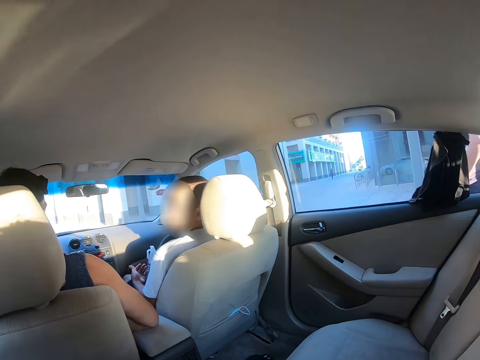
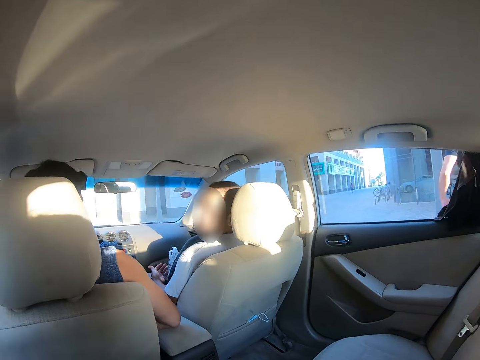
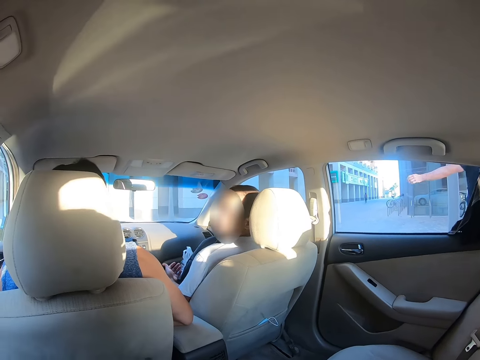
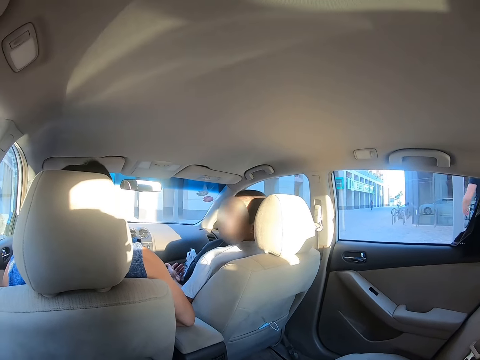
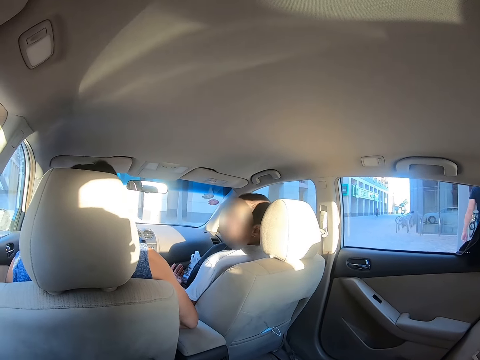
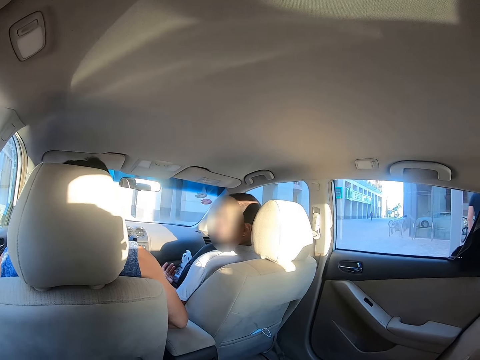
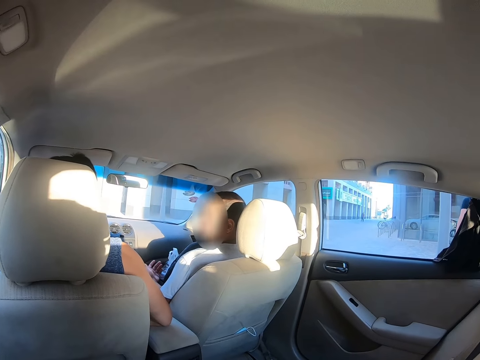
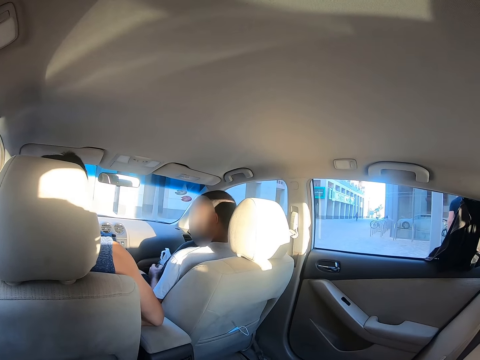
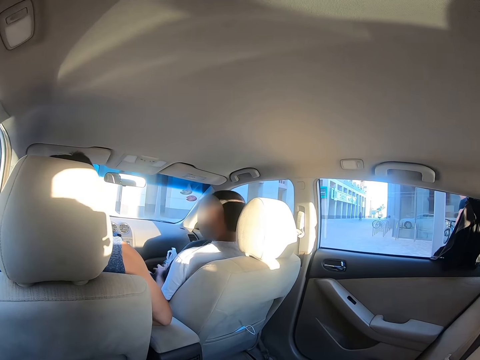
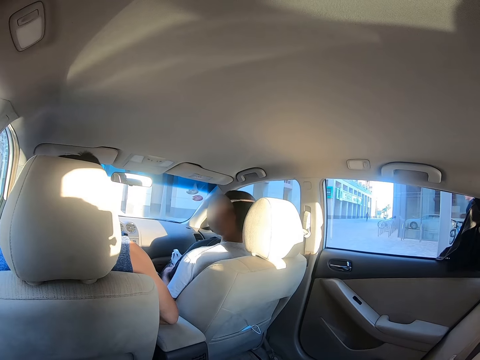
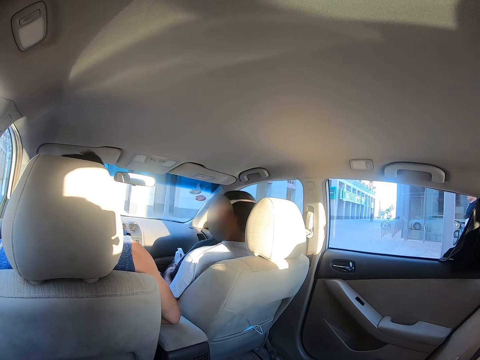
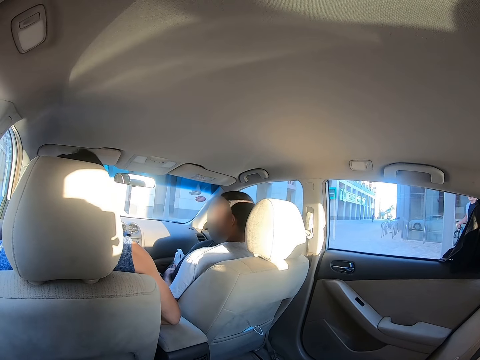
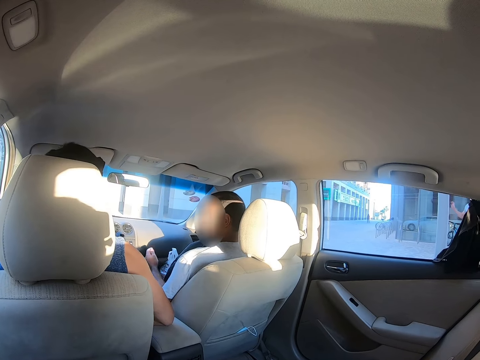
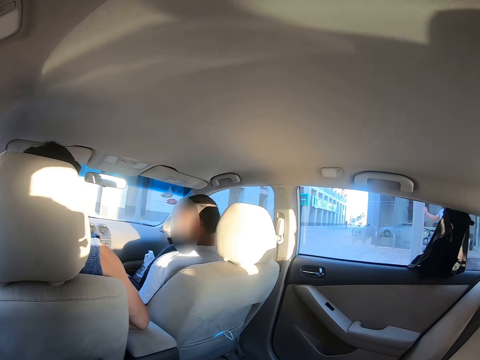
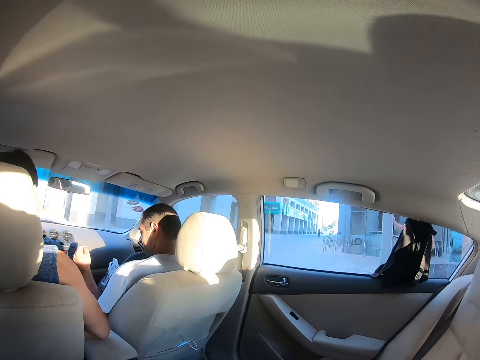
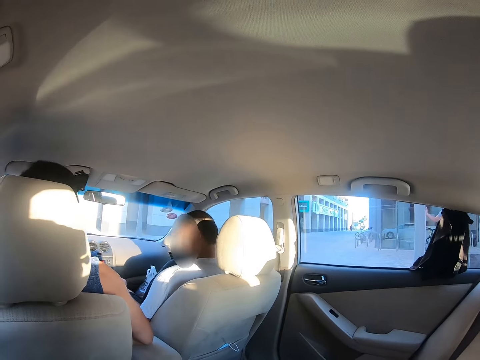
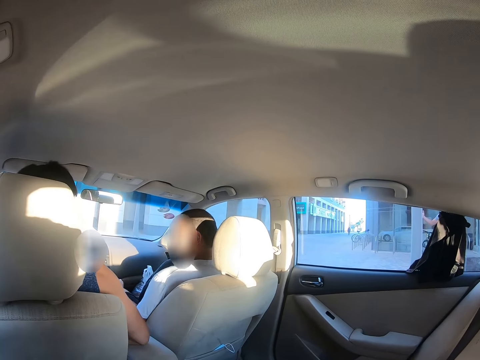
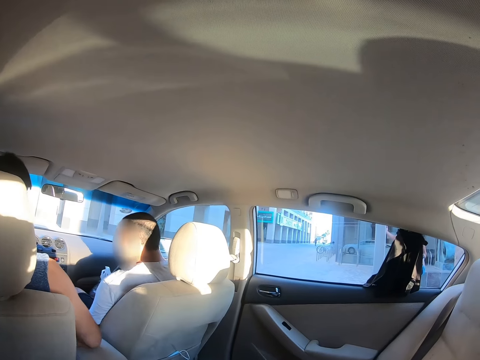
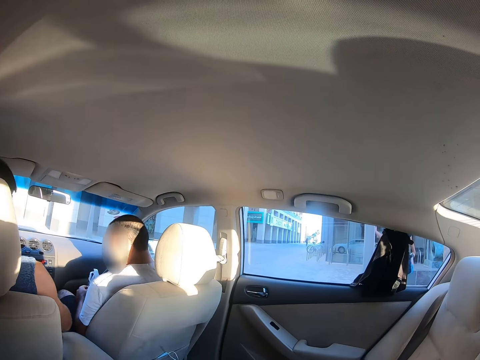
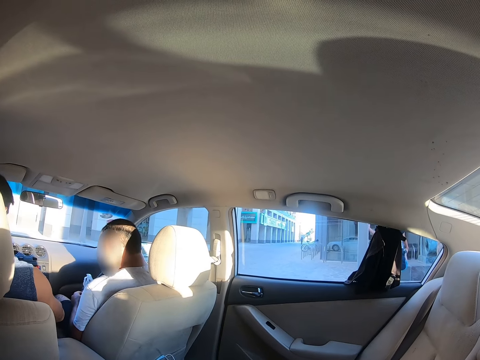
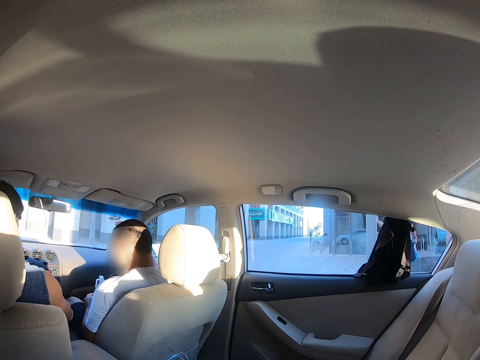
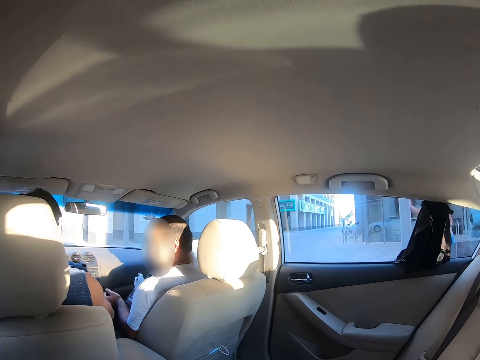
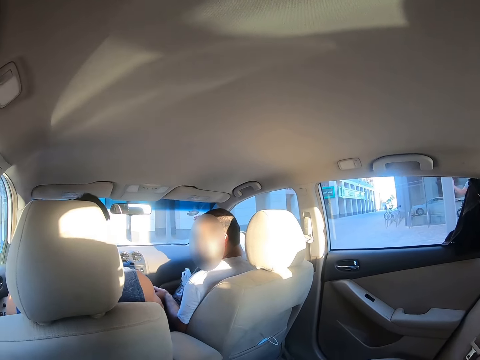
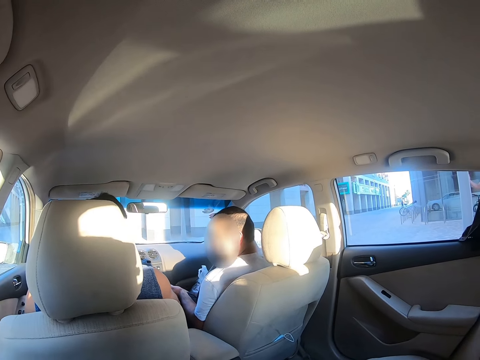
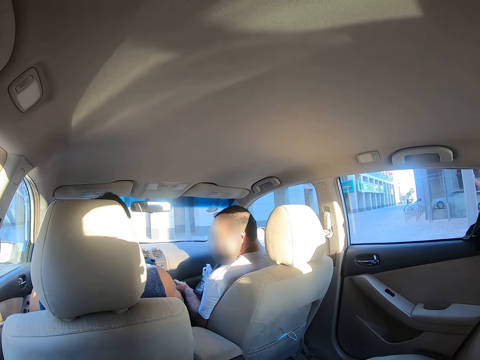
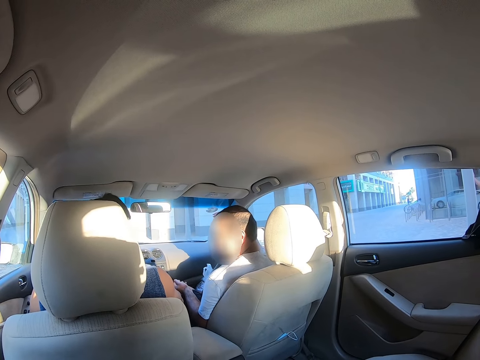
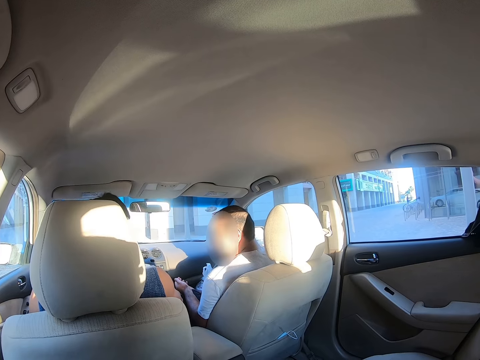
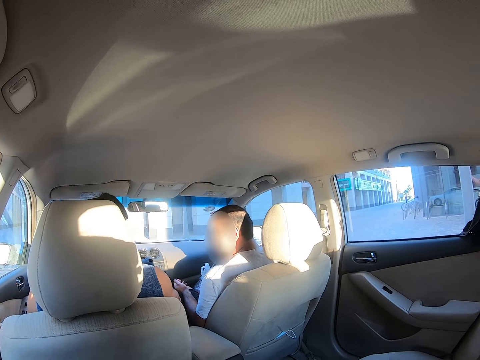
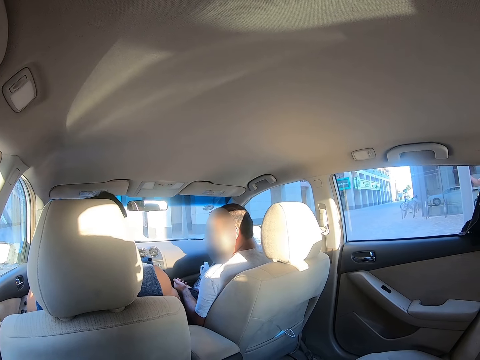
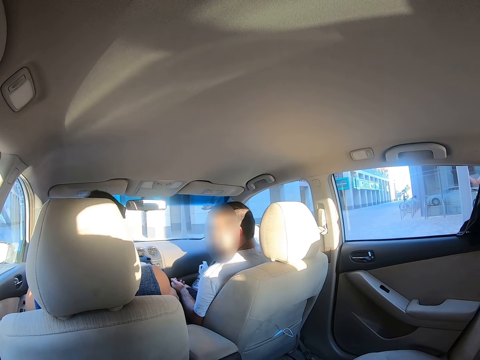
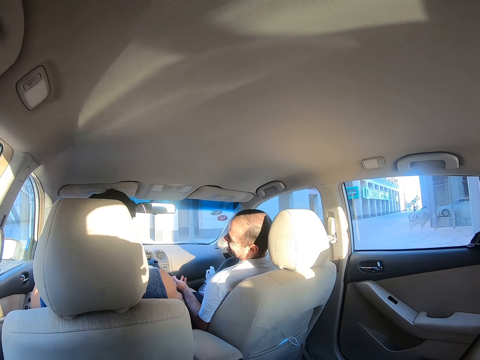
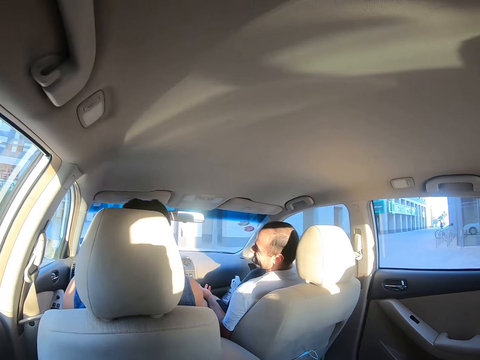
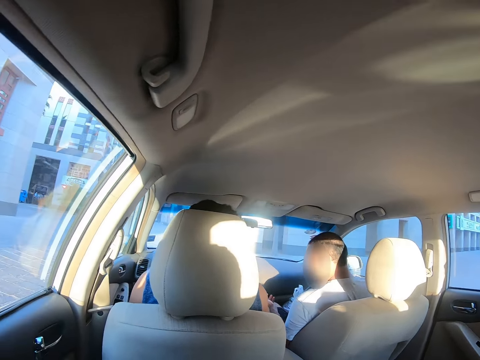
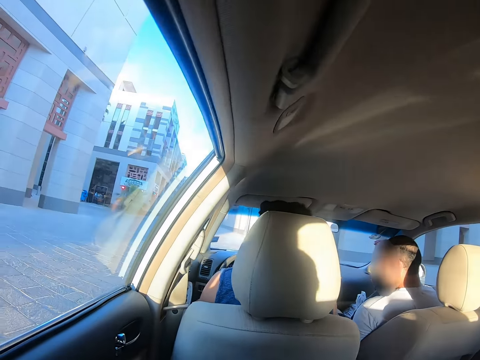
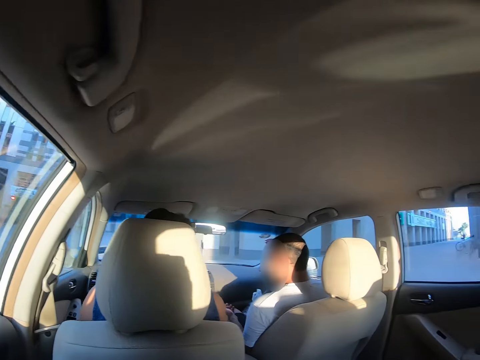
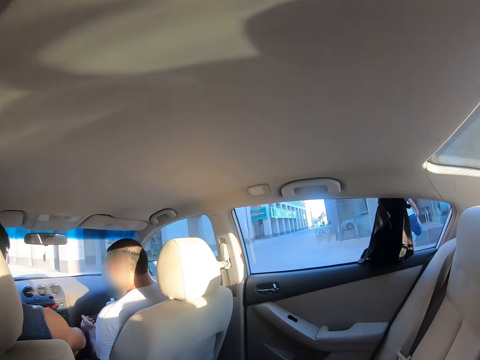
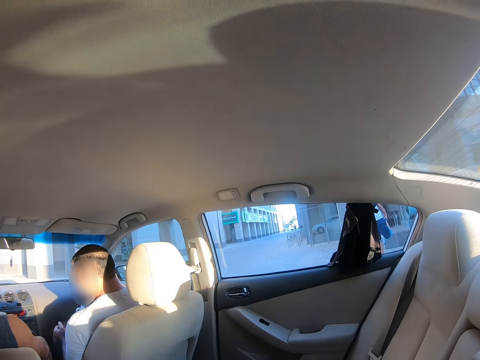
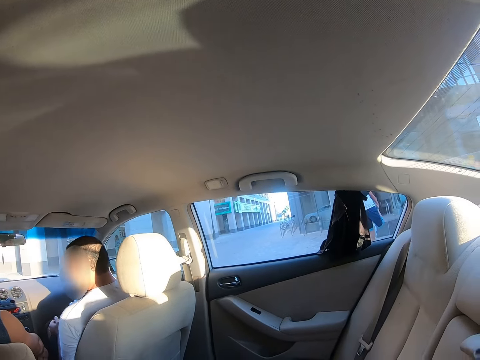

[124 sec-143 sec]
A man moves his hand. Another man walks away from the car. A third man moves his hand. The camera wearer looks around. The first man speaks to the third man.

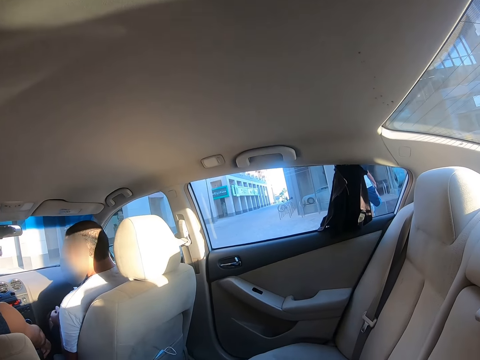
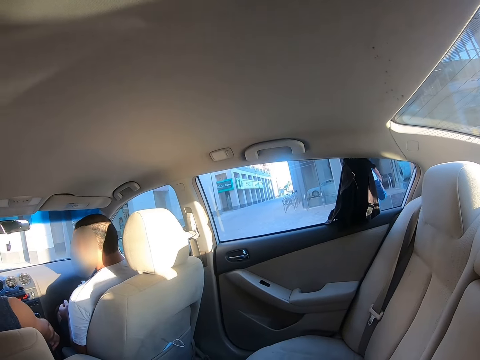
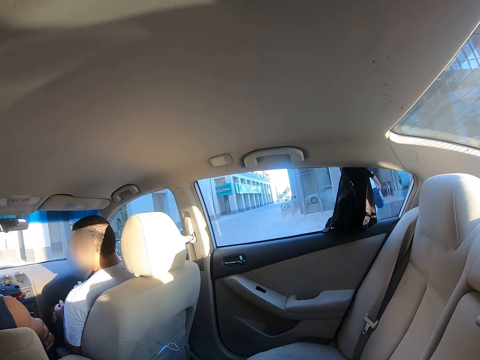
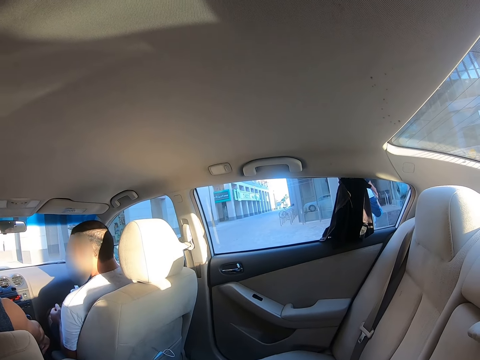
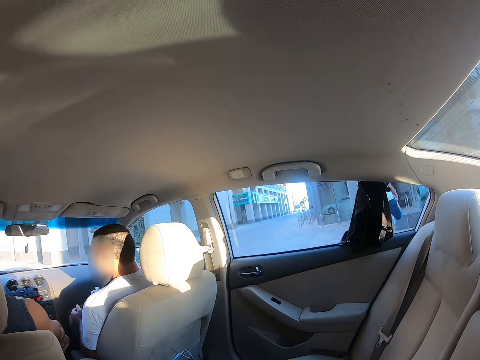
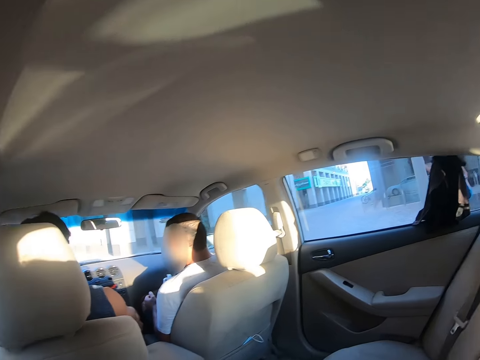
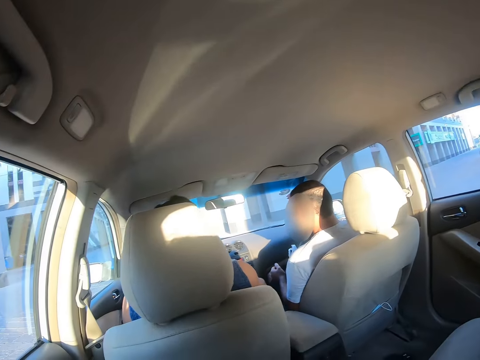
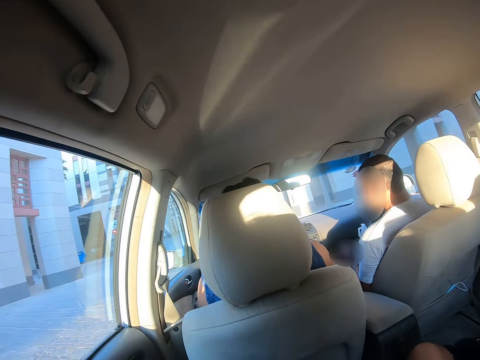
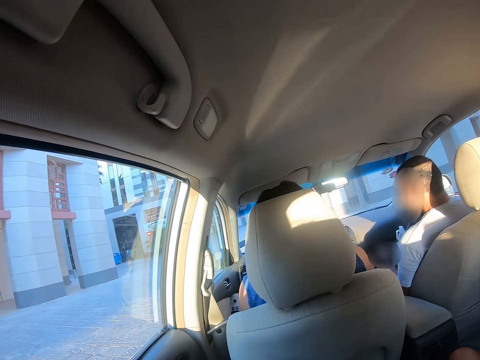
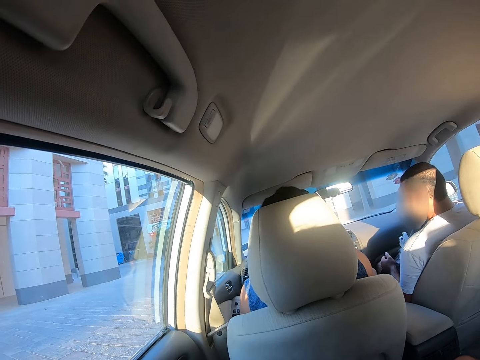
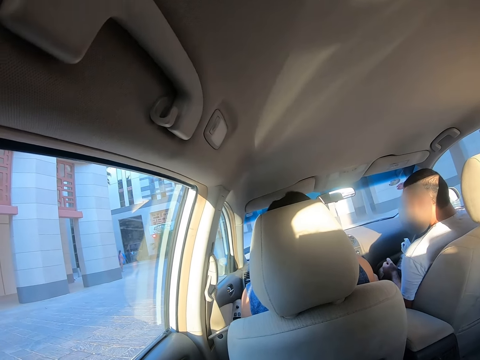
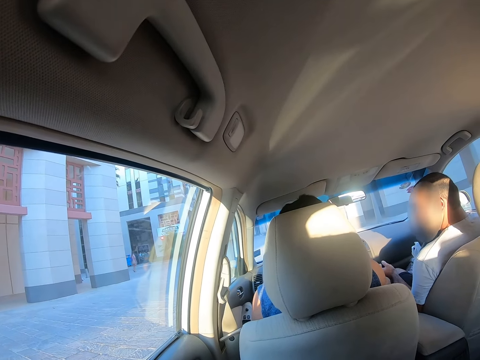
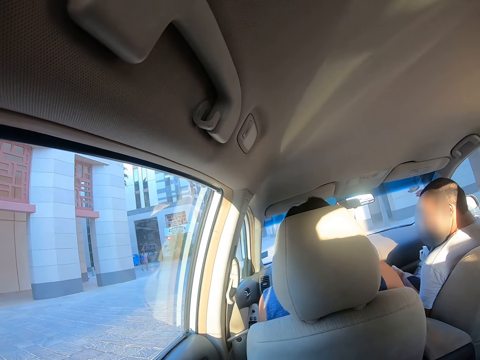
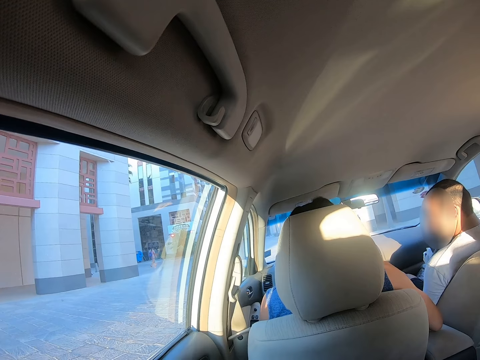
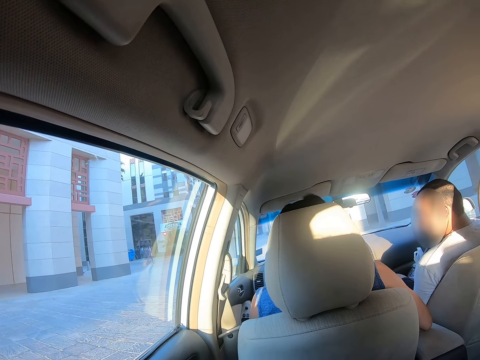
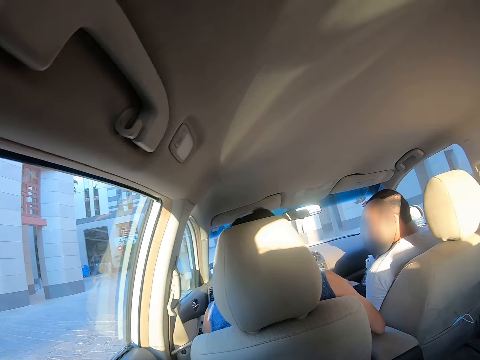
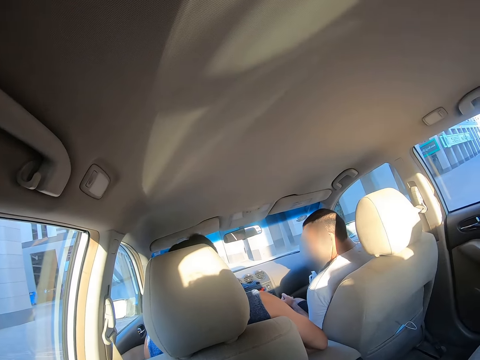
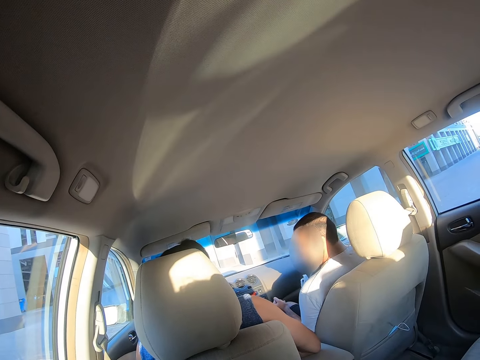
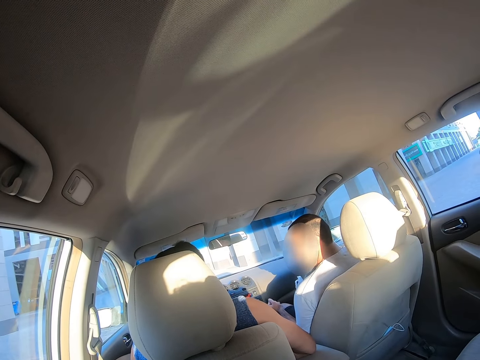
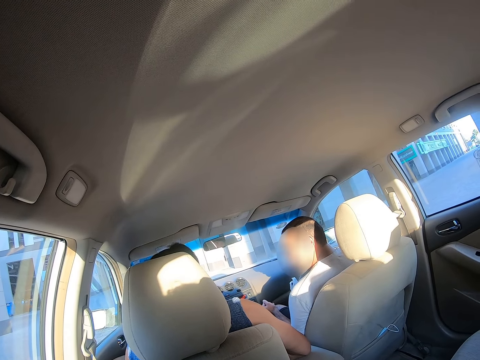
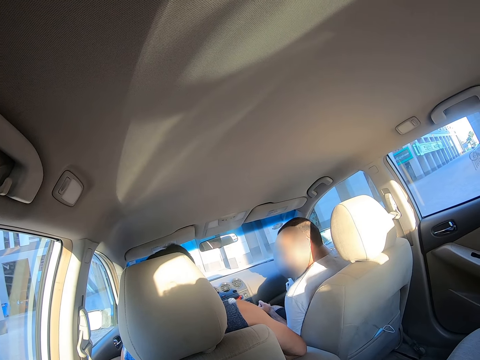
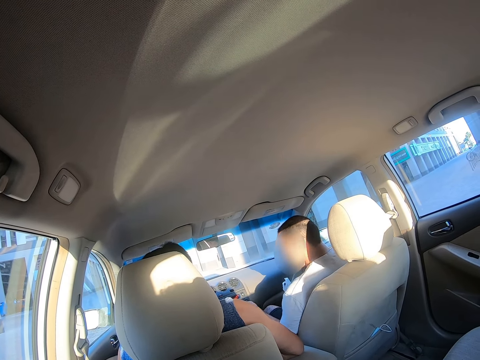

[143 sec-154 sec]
A man moves.
